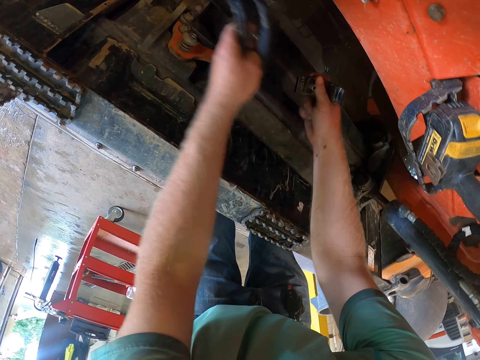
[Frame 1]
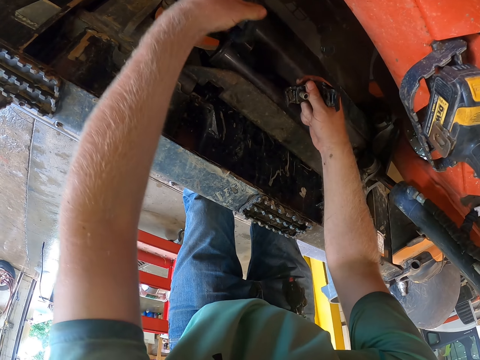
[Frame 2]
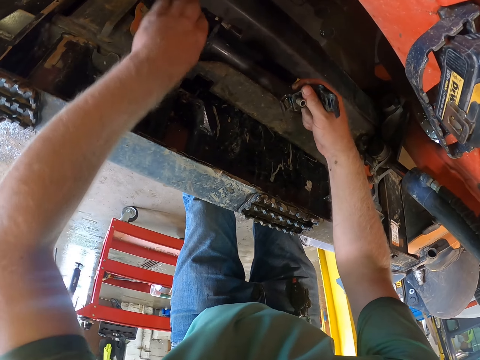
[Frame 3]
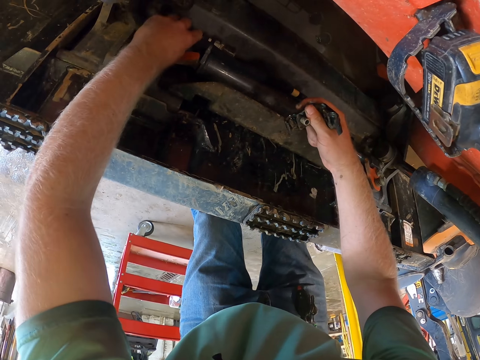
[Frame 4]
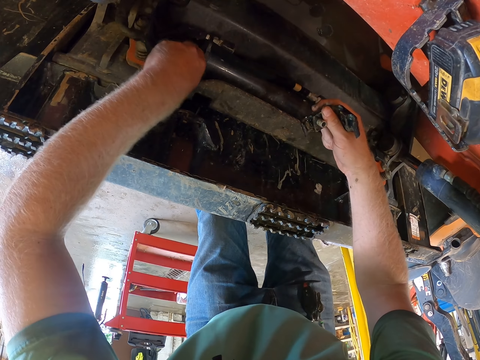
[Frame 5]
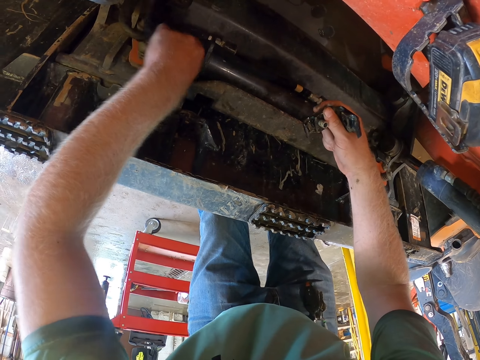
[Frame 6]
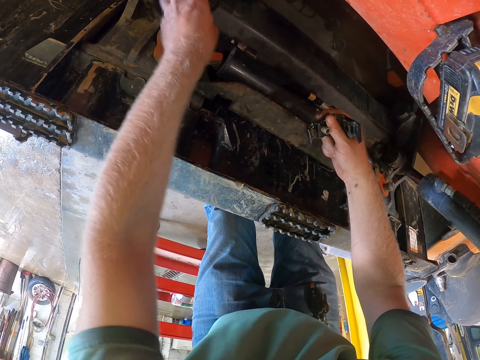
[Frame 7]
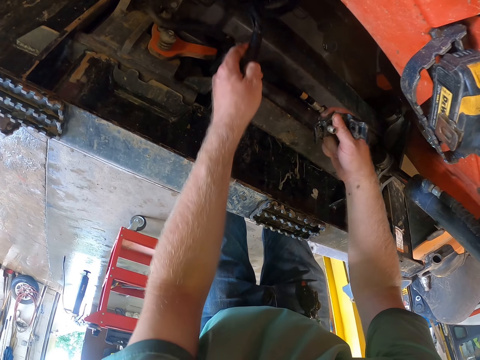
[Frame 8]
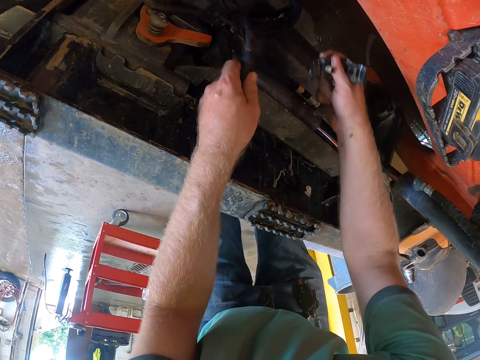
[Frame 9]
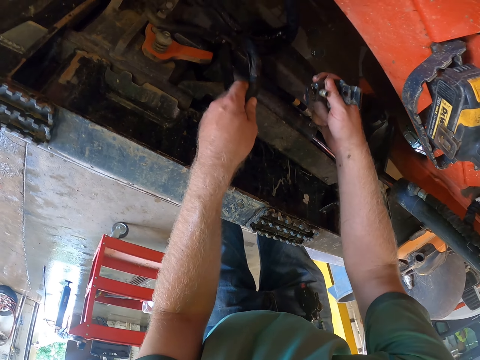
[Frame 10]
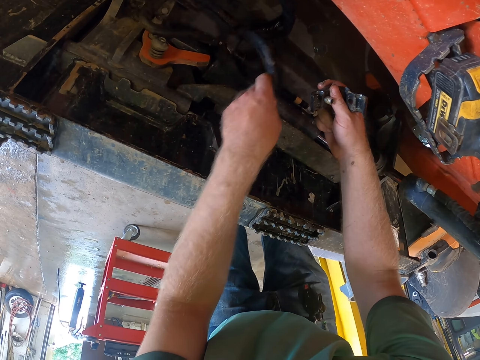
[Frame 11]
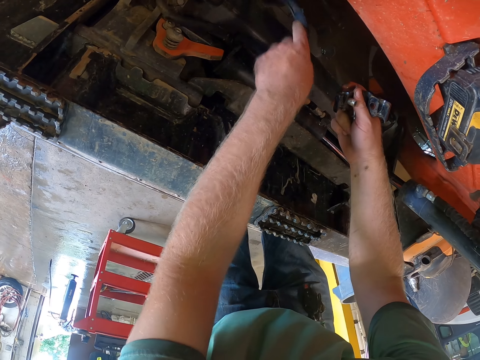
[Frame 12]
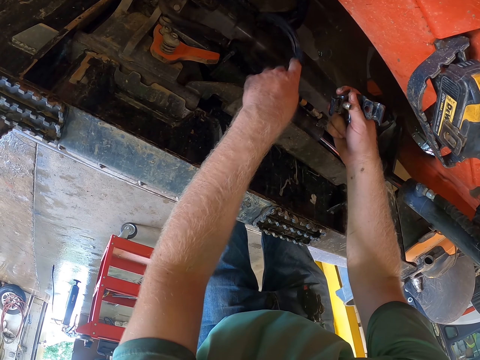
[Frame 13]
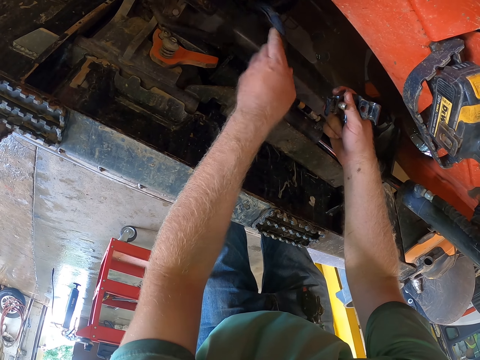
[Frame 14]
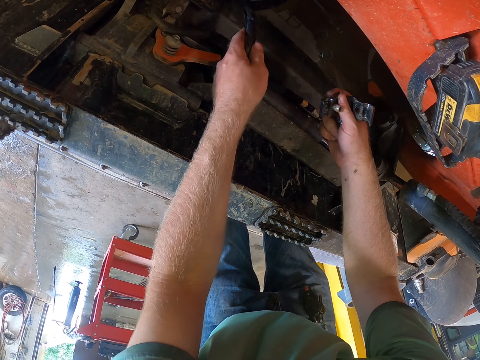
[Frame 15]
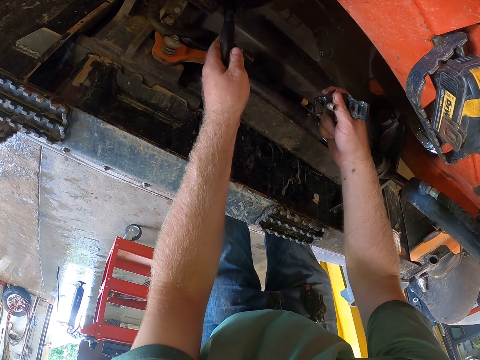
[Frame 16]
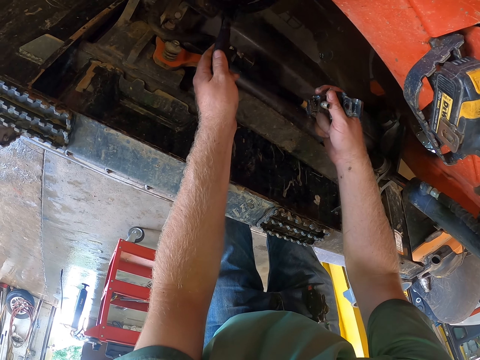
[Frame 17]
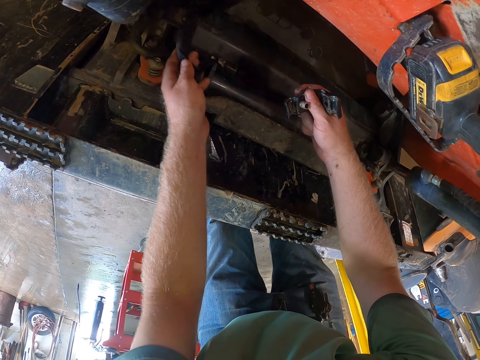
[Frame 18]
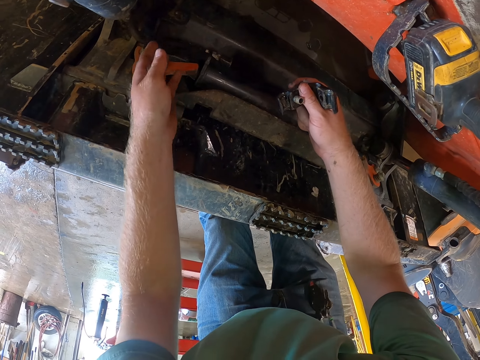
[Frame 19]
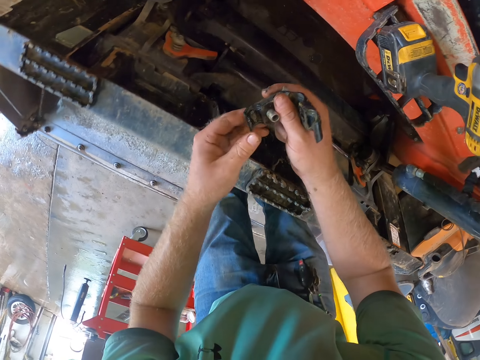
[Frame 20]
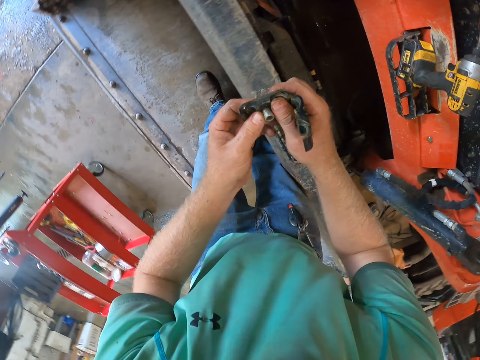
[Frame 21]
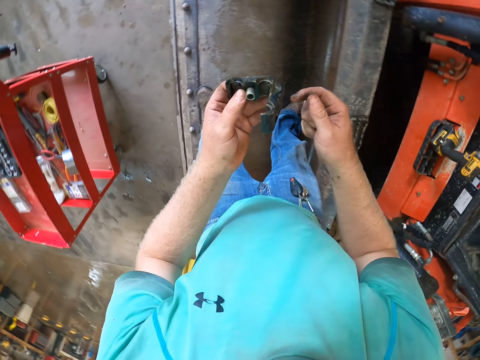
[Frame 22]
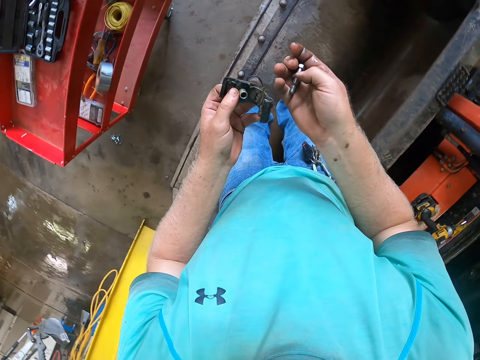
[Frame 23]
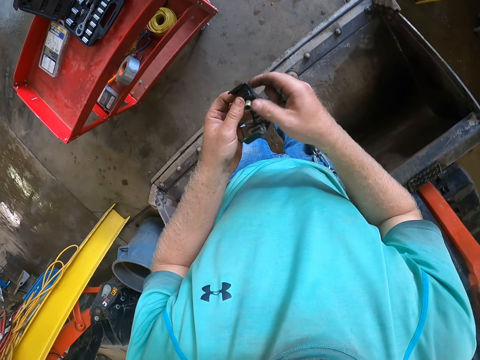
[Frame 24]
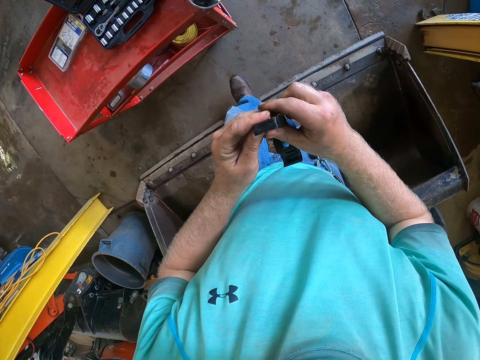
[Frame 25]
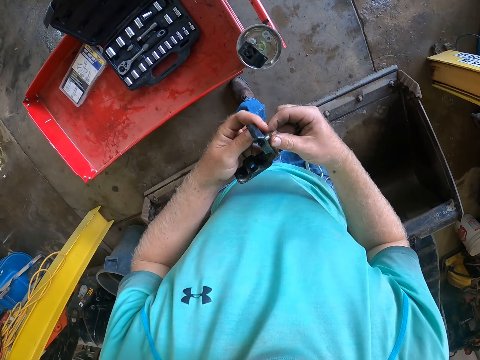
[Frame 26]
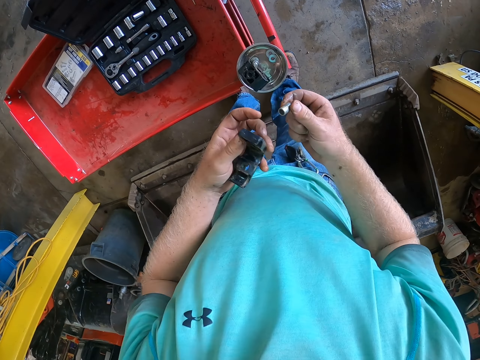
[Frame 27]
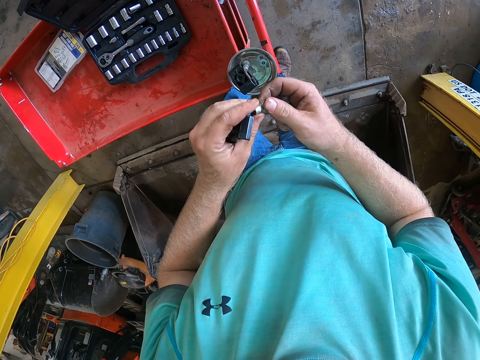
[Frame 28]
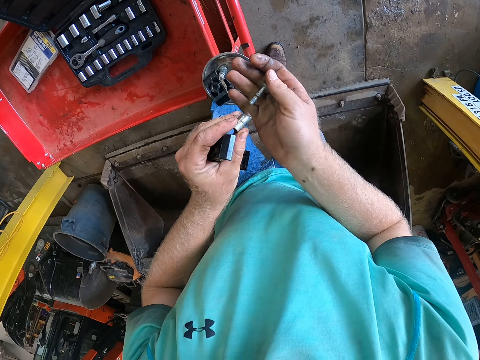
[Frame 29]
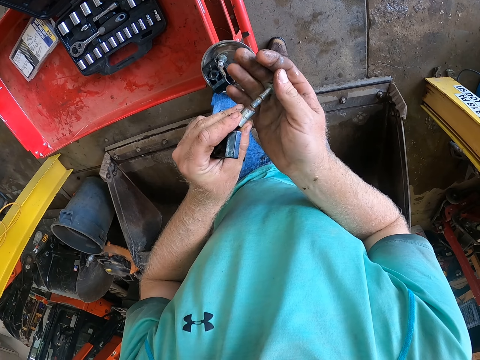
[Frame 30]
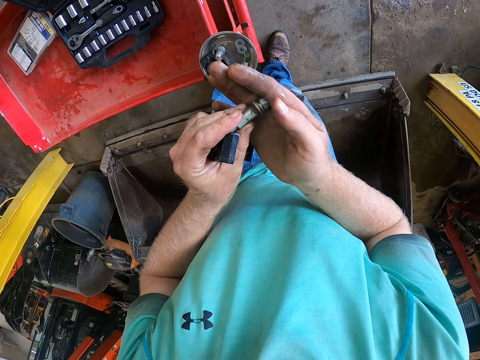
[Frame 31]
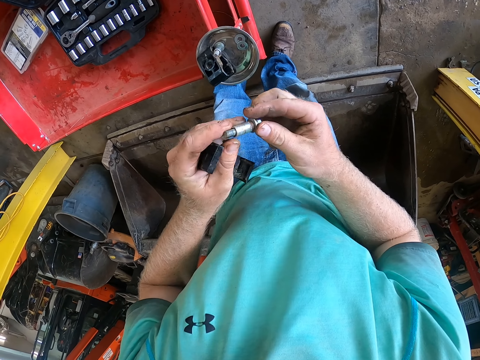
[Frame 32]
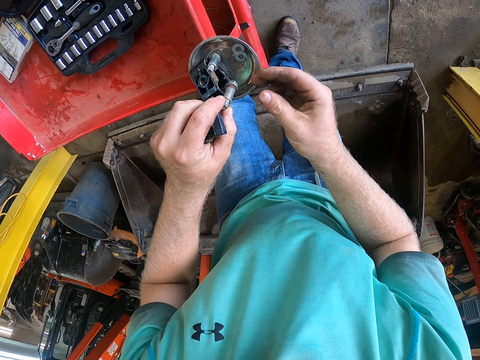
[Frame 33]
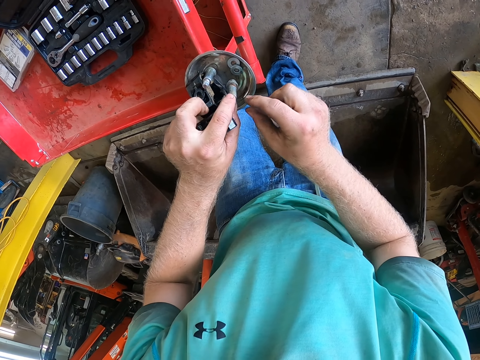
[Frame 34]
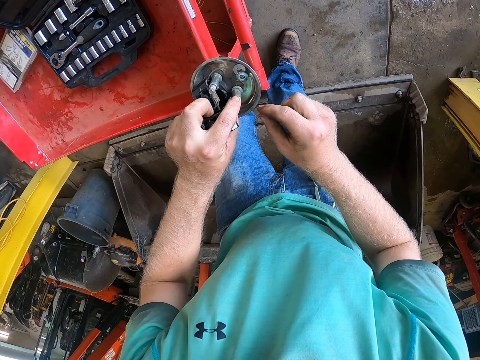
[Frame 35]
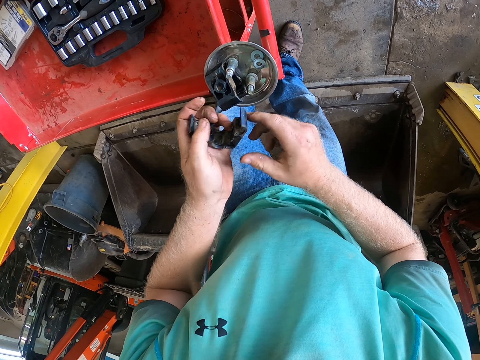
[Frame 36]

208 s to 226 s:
The camera wearer pulls some wires in the lawn tractor with his left hand. He looks around, pulls the tube and moves the tube. He passes the screw belt from his right hand to his left hand. He examines the metal. He holds the screw belt with both hands. He walks around. He passes the bolt from his right hand to his left hand. He fits the bolt in the screw with his left hand. He drops the screw on the plate on the table with his left hand.

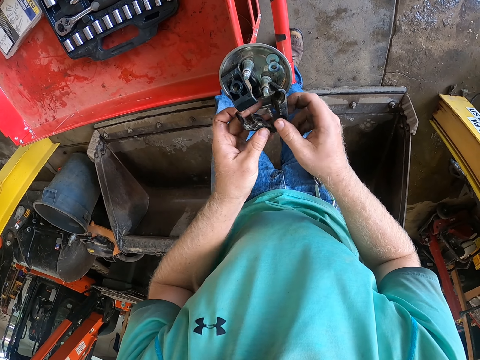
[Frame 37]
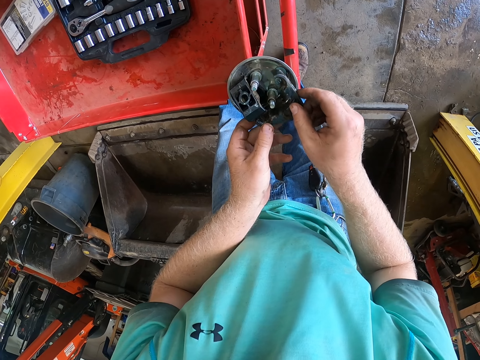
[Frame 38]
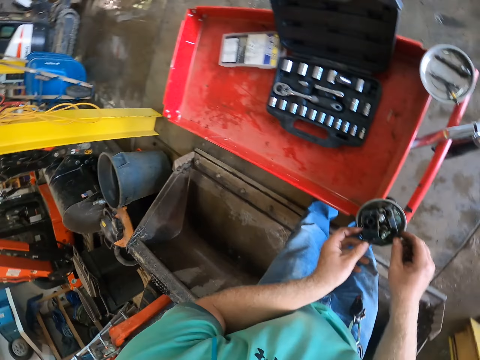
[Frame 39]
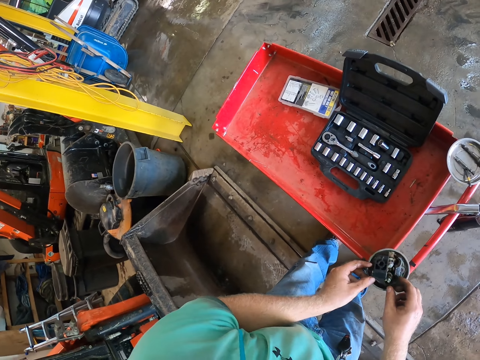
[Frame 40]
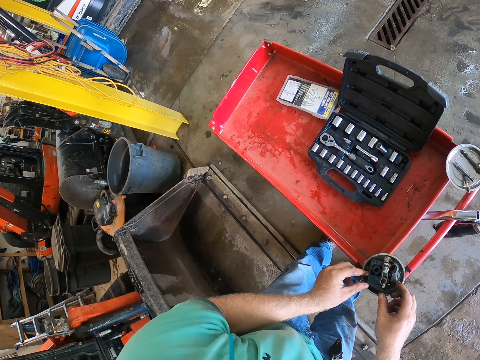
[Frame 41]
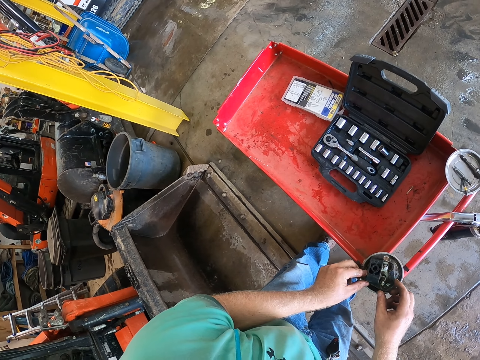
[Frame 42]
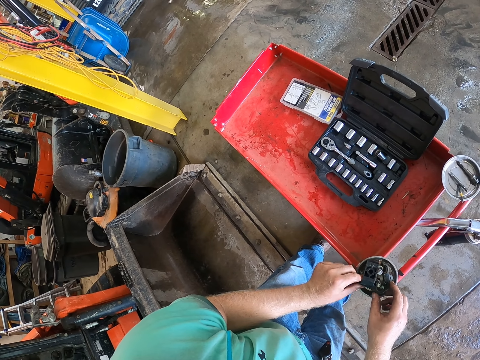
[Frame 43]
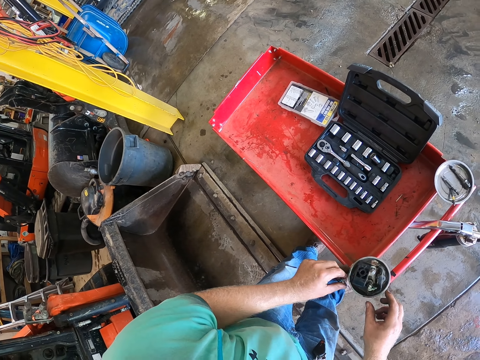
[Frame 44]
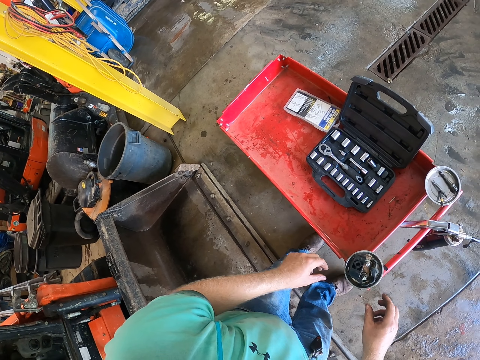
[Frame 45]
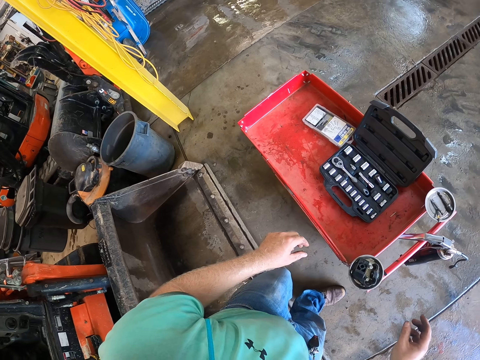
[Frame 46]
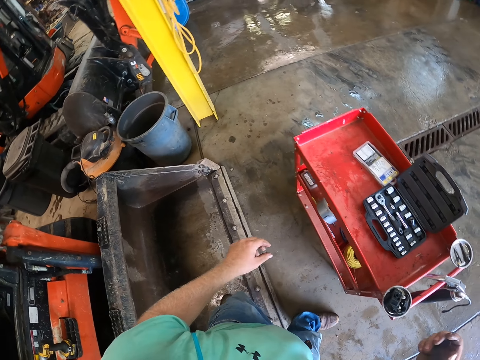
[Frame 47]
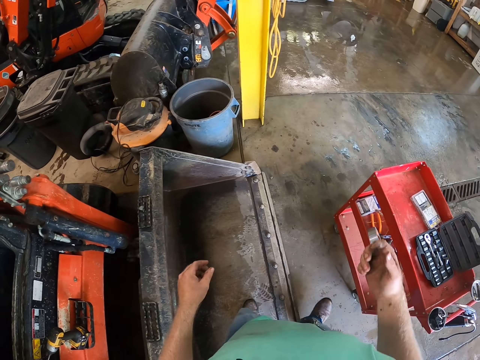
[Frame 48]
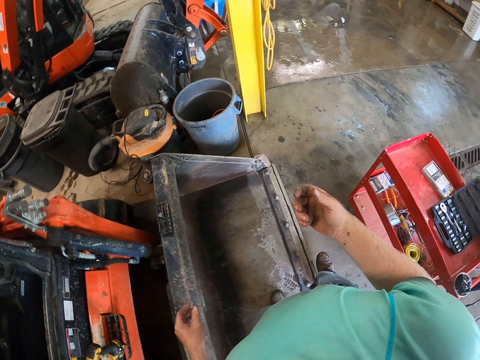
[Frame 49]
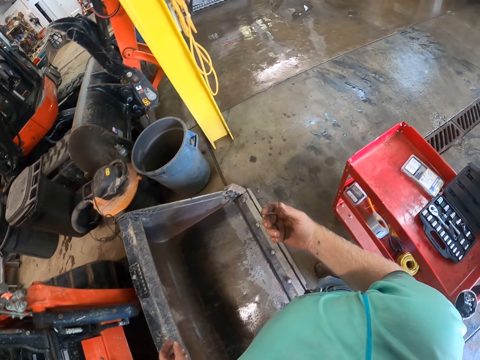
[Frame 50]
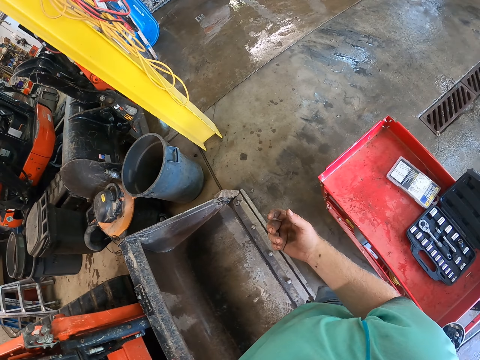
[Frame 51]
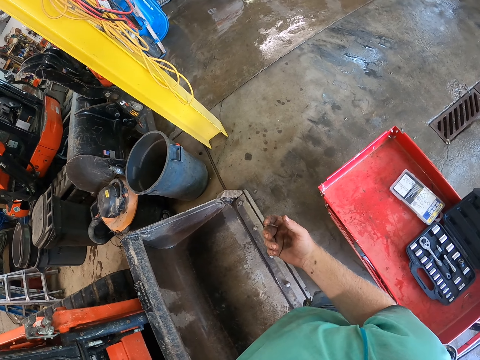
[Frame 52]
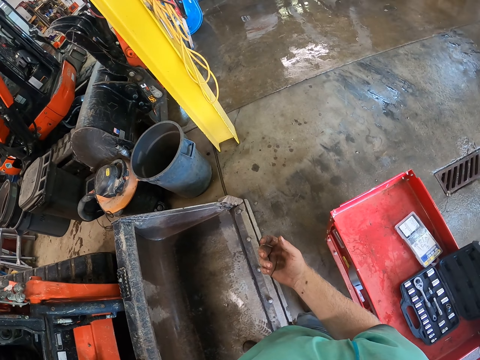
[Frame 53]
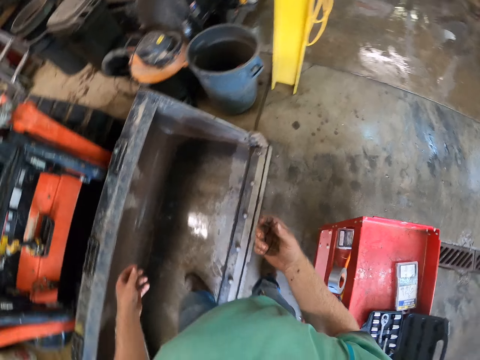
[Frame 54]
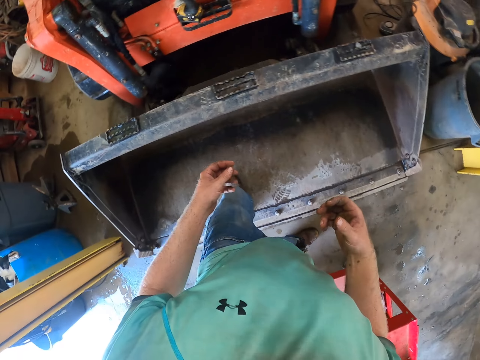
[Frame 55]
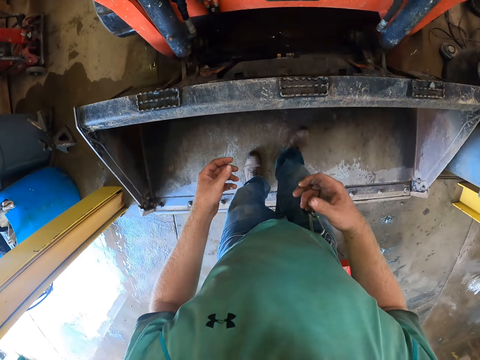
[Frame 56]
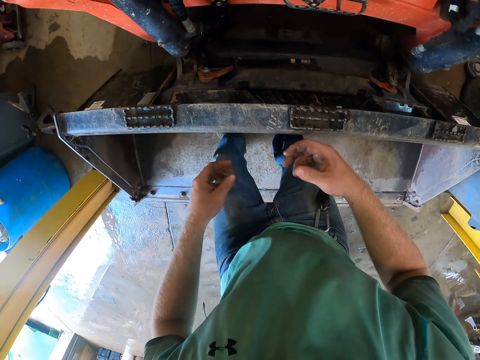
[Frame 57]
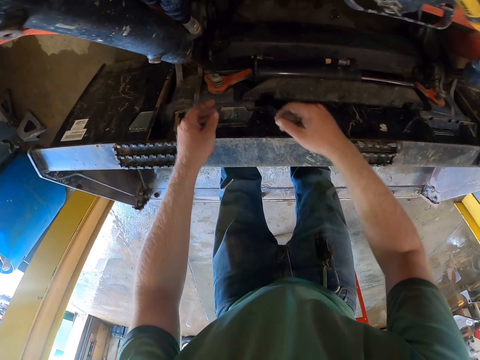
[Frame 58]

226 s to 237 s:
The camera wearer places the screw belt on the plate on the table with both hands. They fix something. They look around. They walk around.
